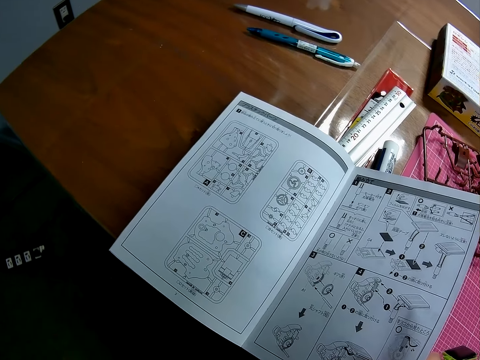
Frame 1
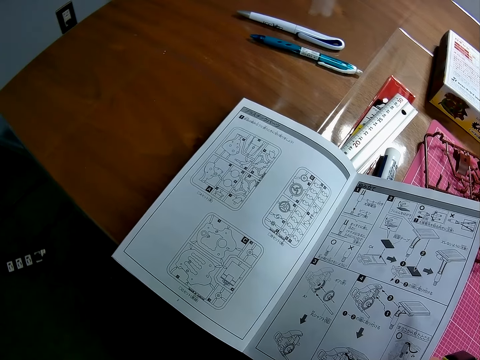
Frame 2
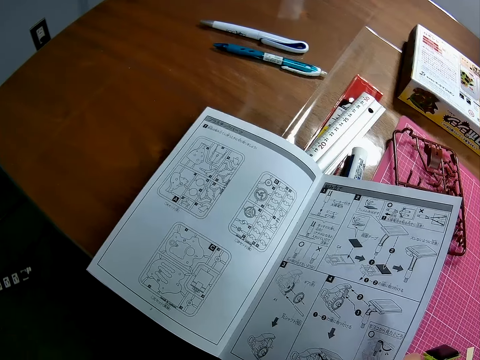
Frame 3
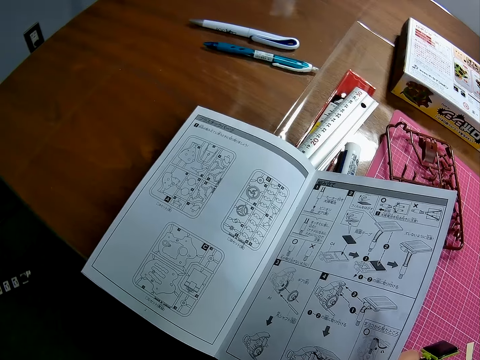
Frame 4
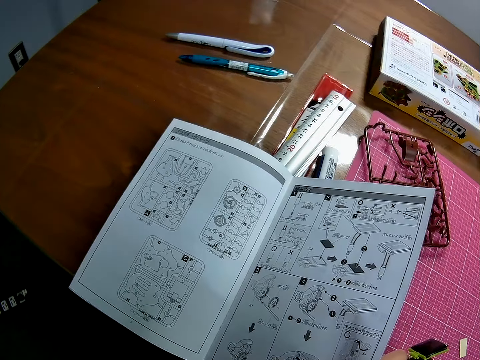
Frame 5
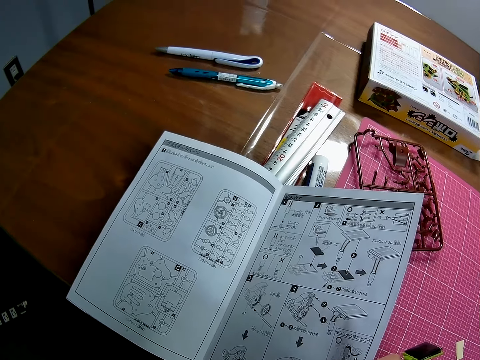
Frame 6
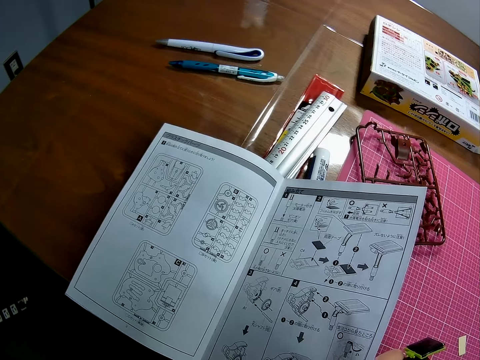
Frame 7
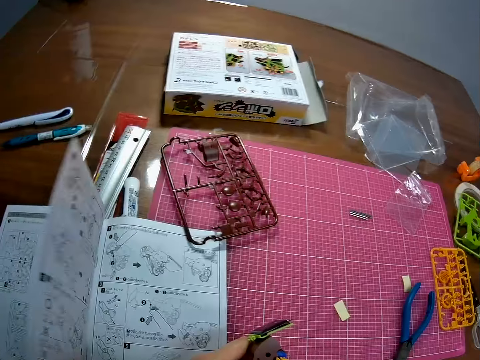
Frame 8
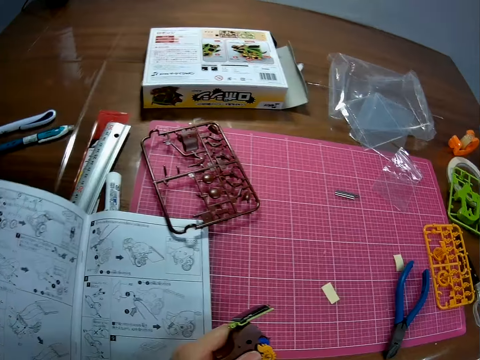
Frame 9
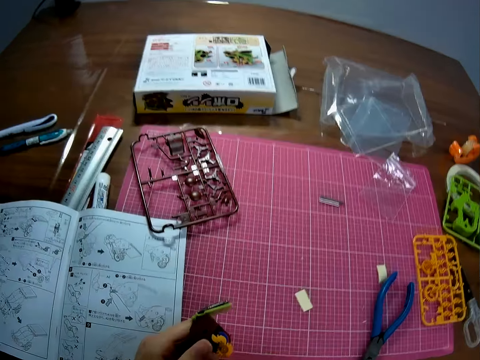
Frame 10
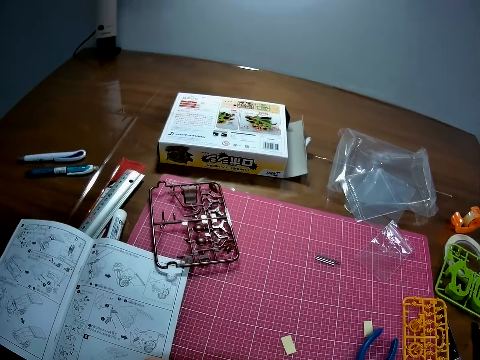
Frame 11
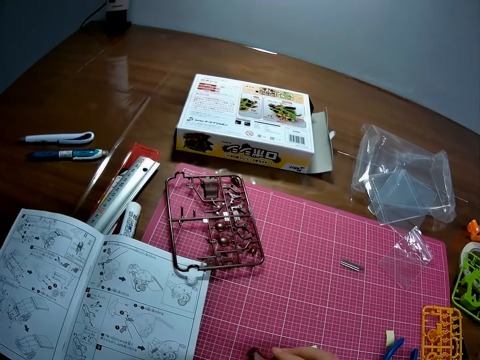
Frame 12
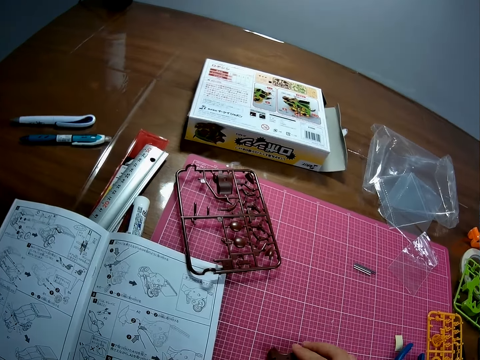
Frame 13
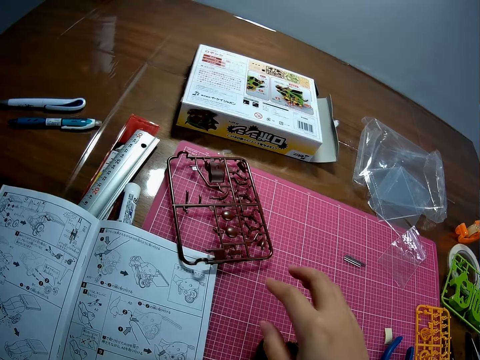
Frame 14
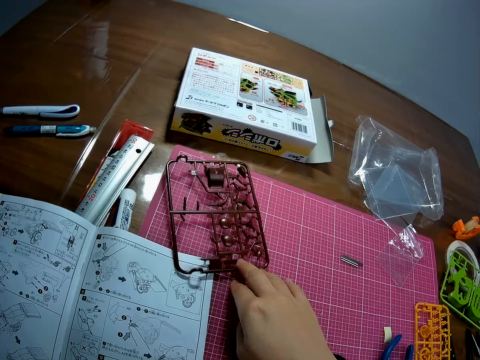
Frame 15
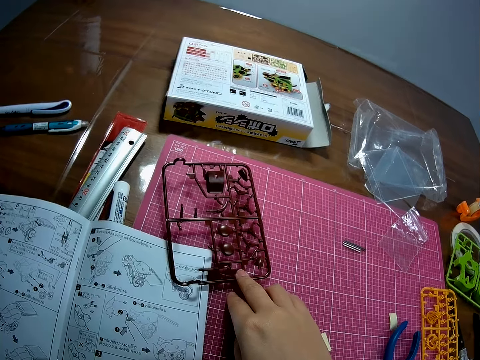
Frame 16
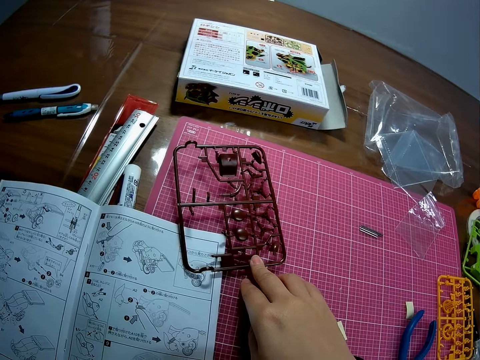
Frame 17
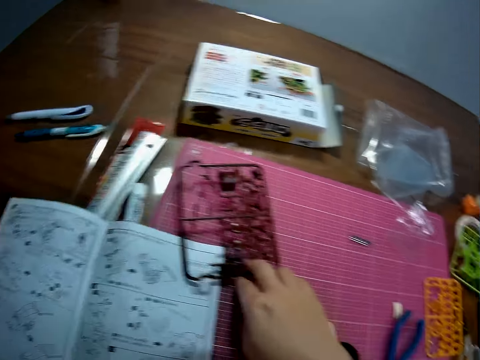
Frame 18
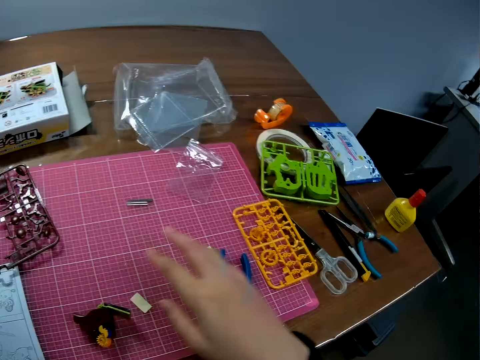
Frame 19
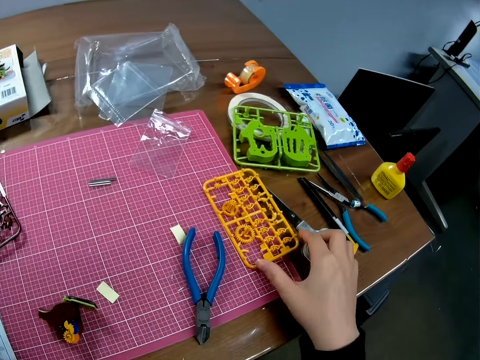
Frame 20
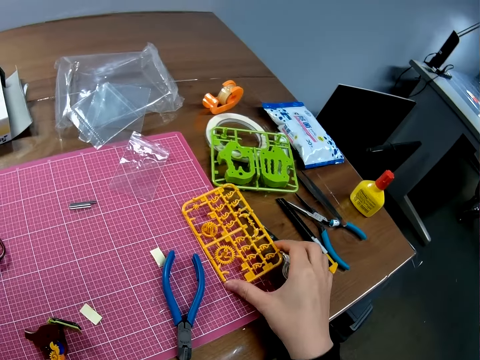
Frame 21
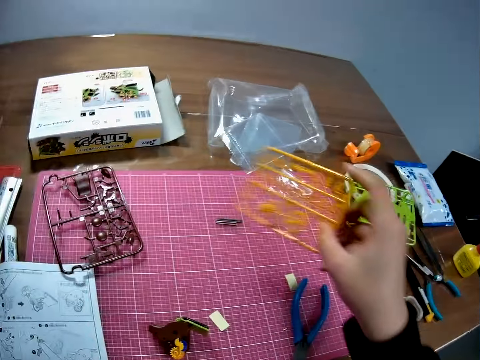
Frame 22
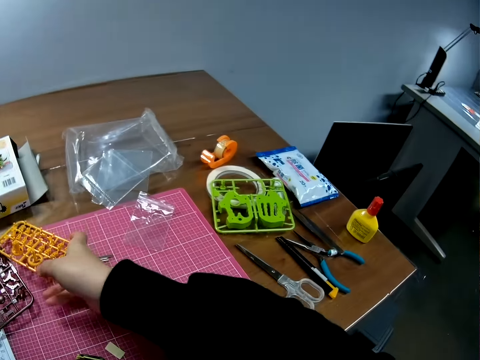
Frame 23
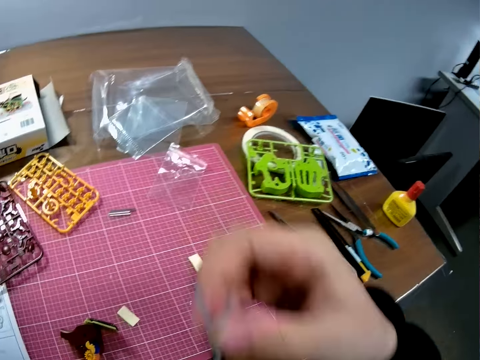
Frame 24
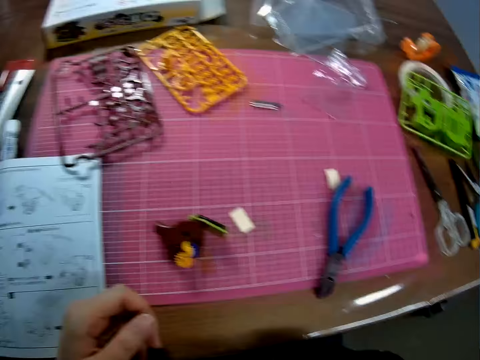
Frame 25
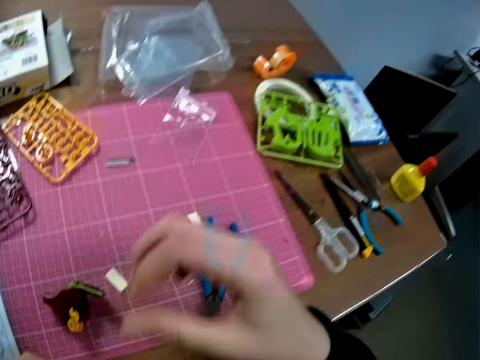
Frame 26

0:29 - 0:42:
The camera wearer reads the manual. She drops the piece on the table with her right hand. She holds the metal sheet on the table with her right hand. She pulls the arm micron. She turns to the right end of the table. She picks up a yellow sheet from the table with her right hand. She drops the yellow sheet by the metal sheet on the table.

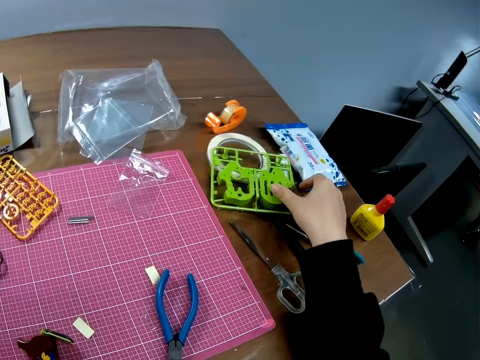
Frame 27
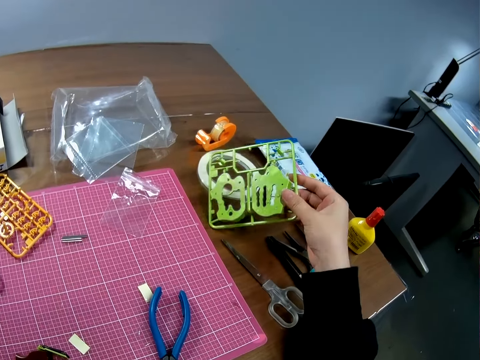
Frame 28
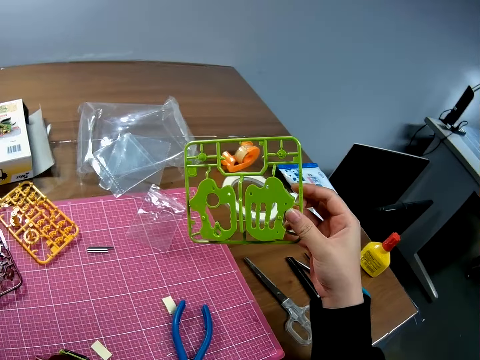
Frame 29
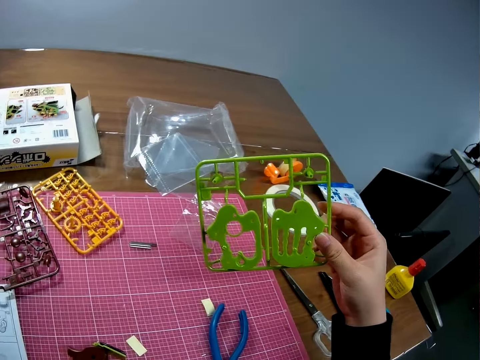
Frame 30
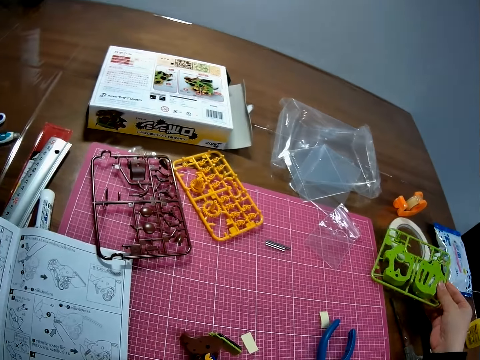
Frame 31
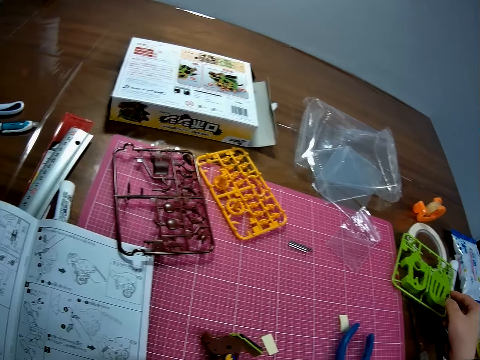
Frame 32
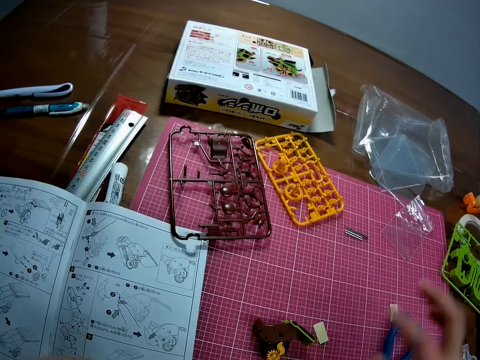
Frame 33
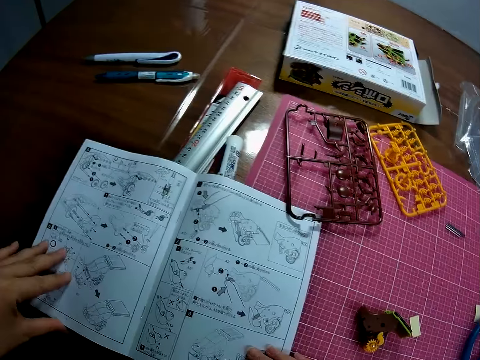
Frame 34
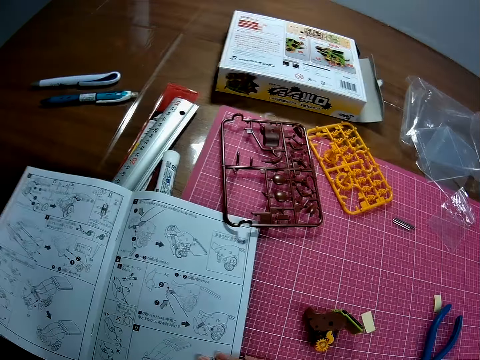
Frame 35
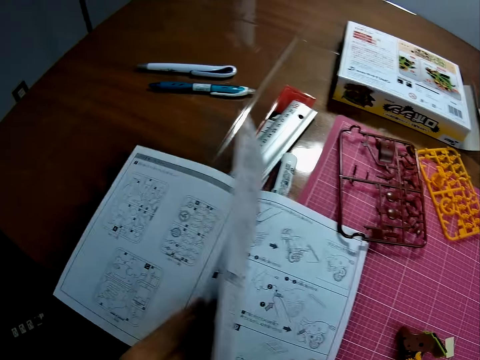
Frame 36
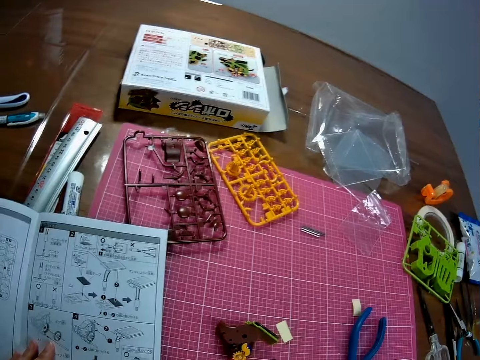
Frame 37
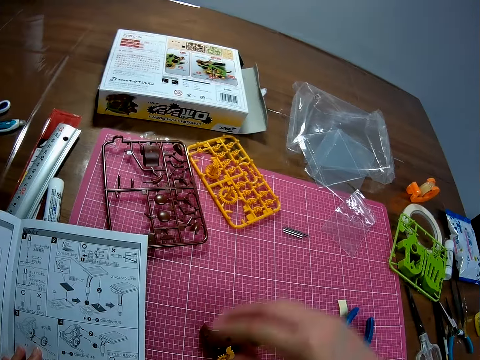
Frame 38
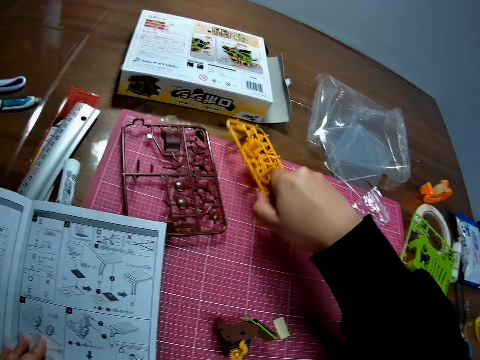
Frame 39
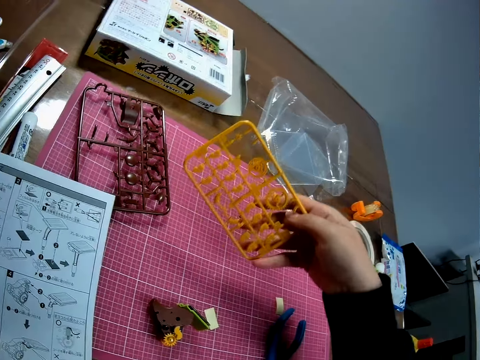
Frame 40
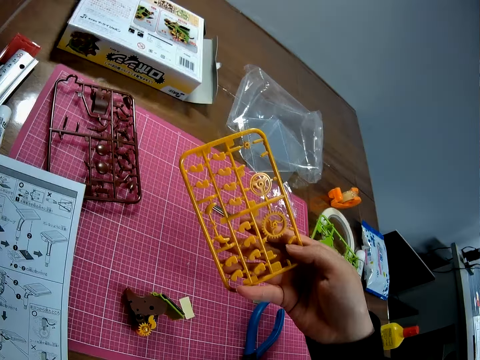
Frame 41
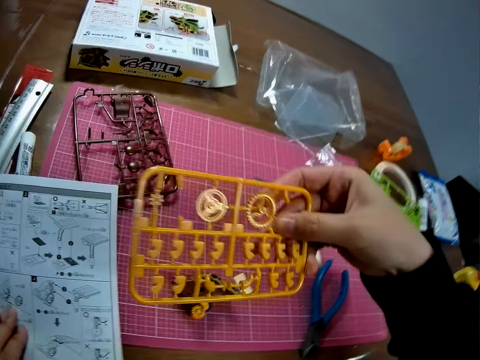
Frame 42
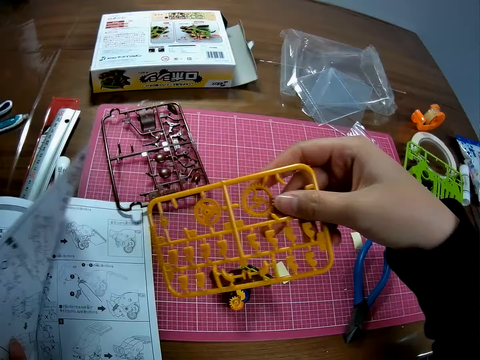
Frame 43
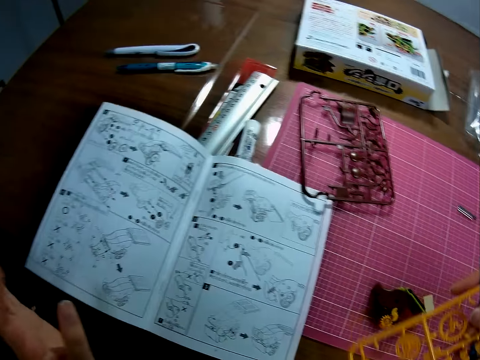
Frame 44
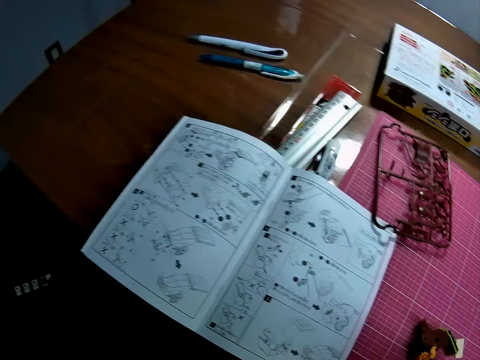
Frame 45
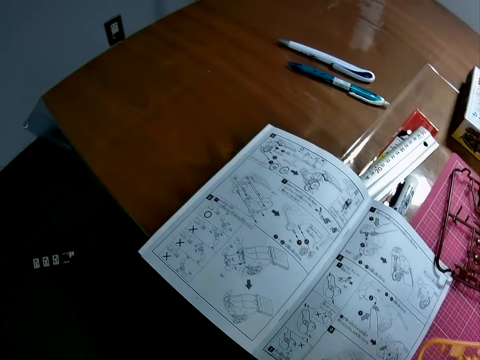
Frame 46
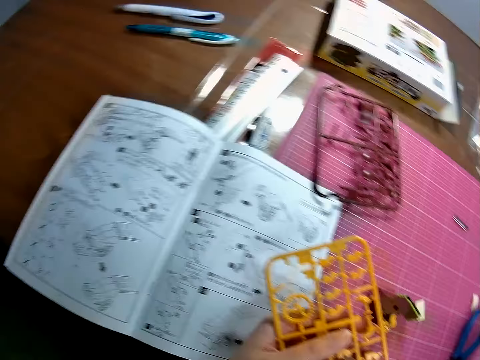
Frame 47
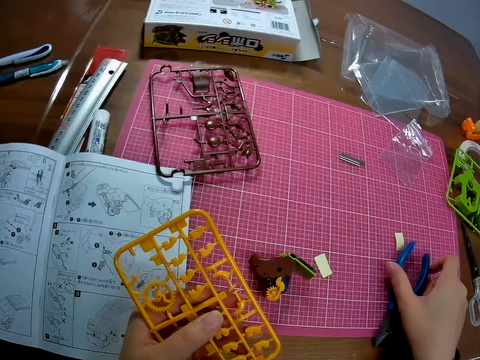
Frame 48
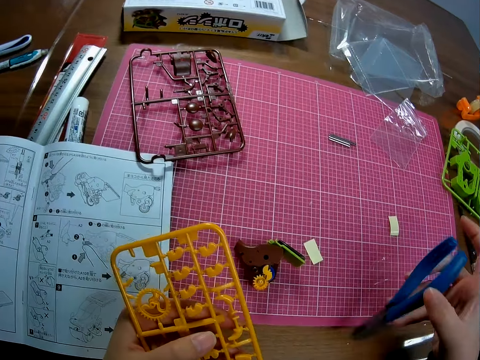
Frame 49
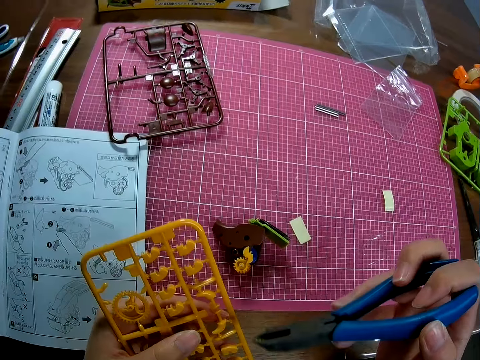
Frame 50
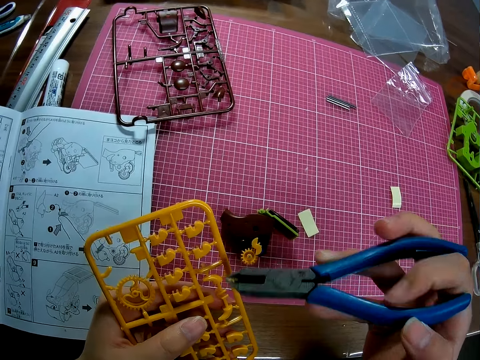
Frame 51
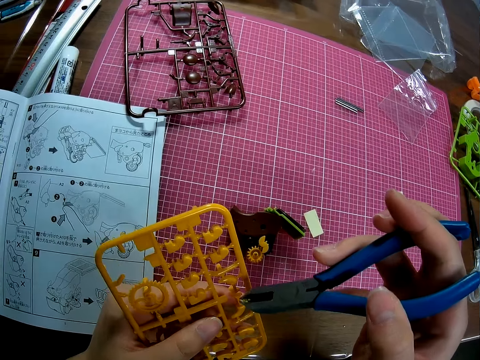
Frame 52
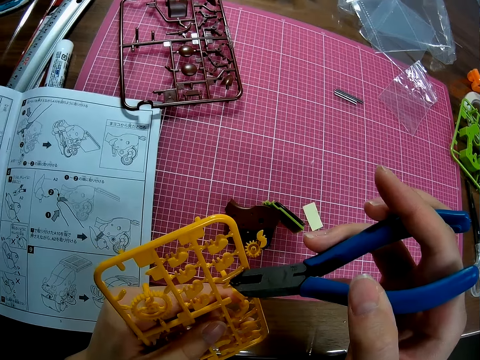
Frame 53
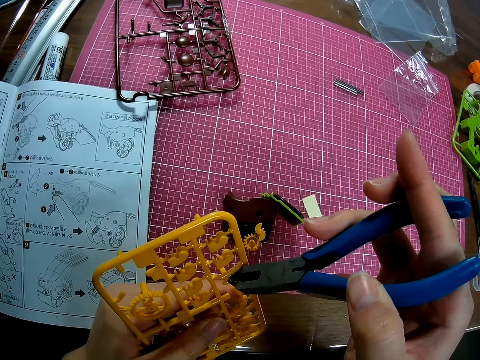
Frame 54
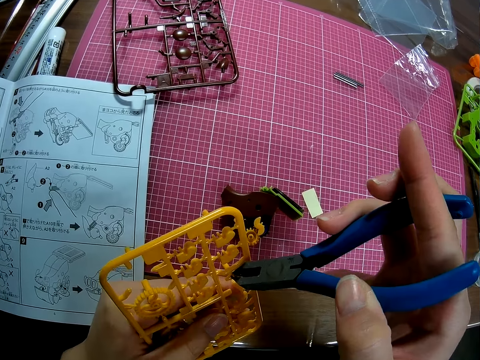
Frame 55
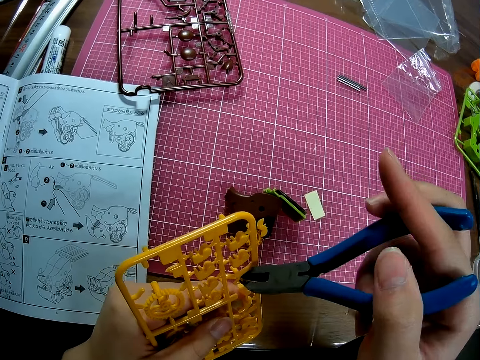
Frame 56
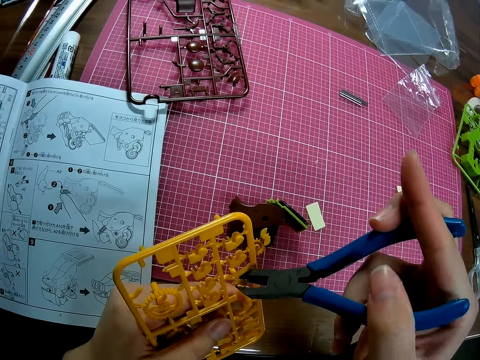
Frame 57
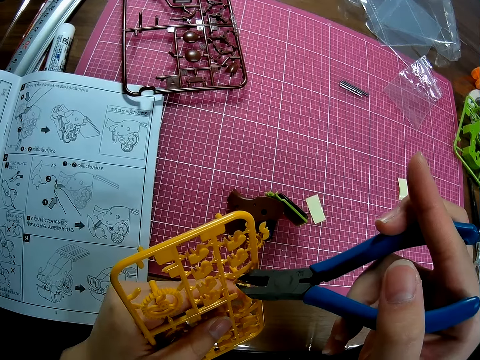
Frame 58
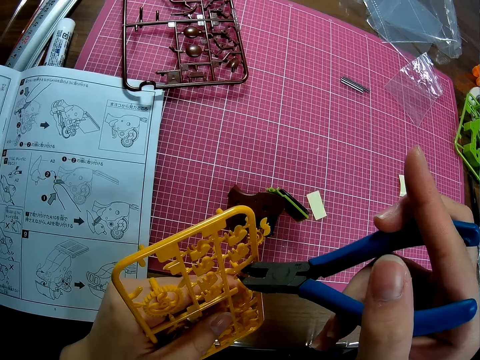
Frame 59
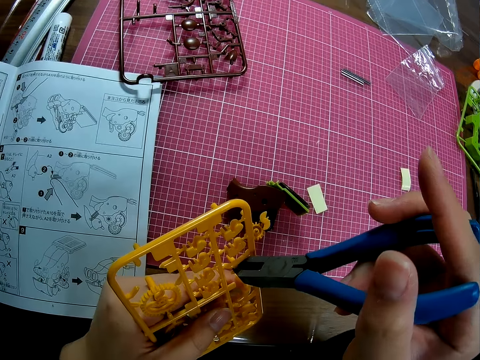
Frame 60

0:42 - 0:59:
The camera wearer picks up a green sheet from the table with her right hand. She drops the green sheet on the table. She puts her two hands on the book on the table. She flips the pages of the book on the table. She picks up the yellow sheet or arm micron from the table with her right hand. She looks at the arm micron. She flips a page of the book on the table with her left hand. She picks up the pliers from the table with her right hand. She plucks out a piece of the arm micron. She dismantles the yellow sheet with the pliers.
